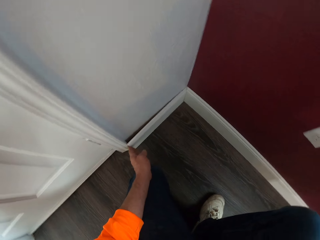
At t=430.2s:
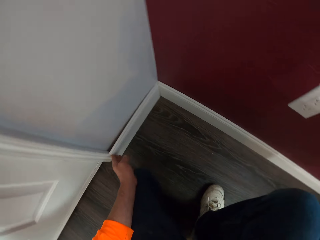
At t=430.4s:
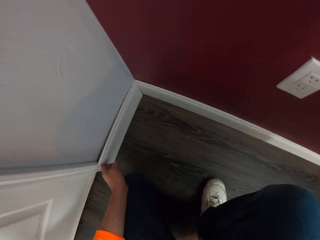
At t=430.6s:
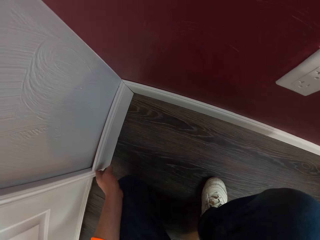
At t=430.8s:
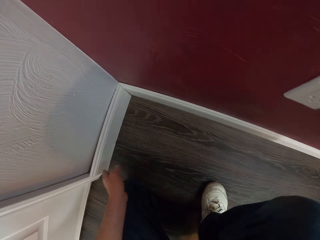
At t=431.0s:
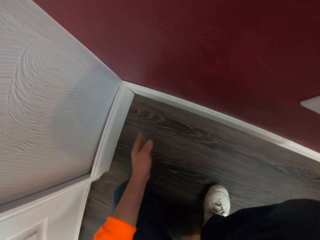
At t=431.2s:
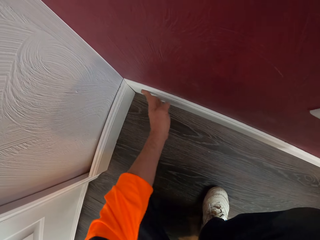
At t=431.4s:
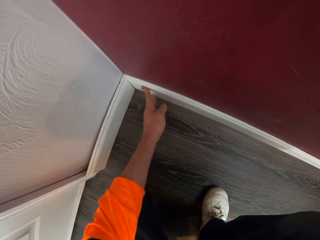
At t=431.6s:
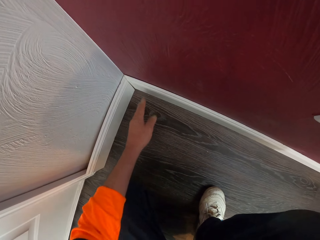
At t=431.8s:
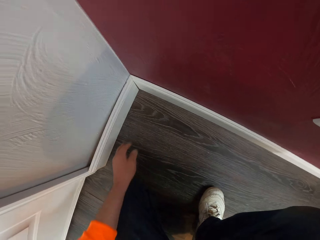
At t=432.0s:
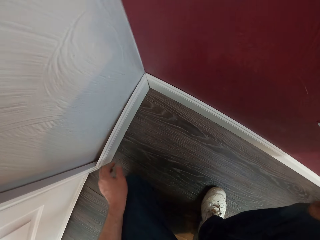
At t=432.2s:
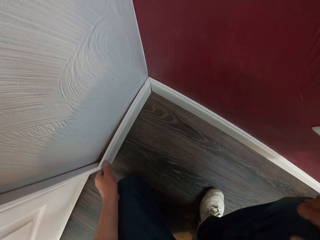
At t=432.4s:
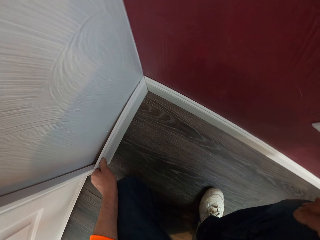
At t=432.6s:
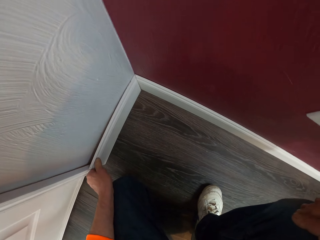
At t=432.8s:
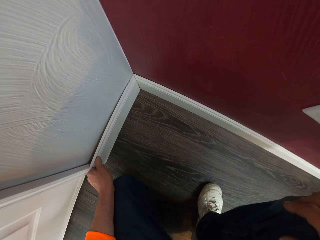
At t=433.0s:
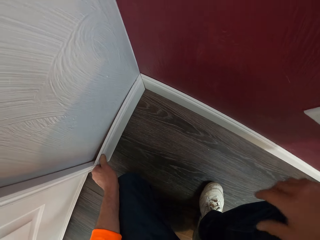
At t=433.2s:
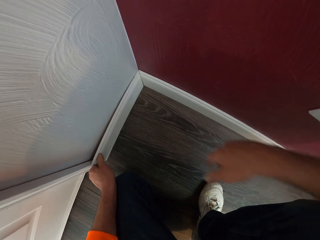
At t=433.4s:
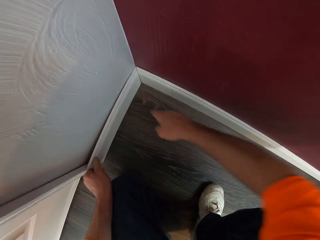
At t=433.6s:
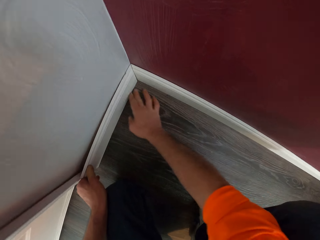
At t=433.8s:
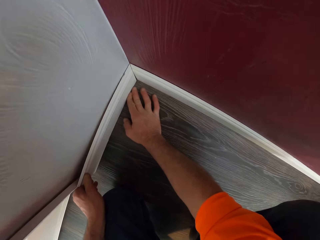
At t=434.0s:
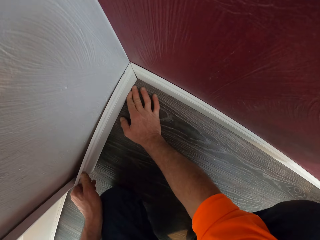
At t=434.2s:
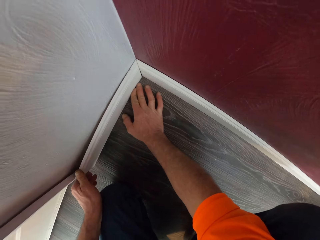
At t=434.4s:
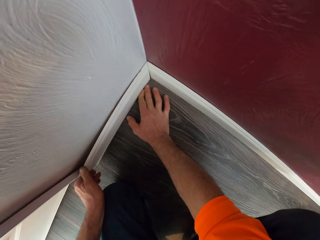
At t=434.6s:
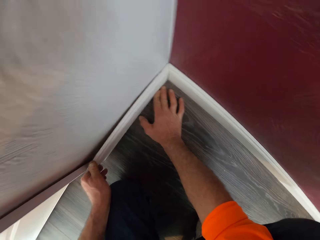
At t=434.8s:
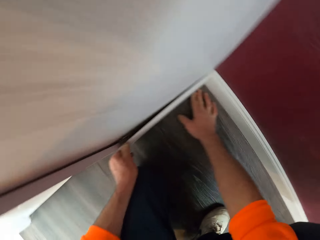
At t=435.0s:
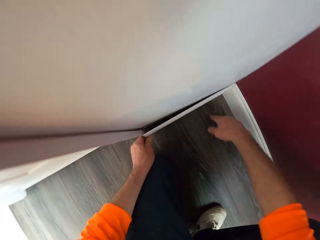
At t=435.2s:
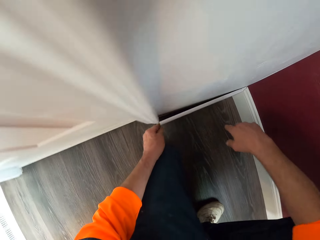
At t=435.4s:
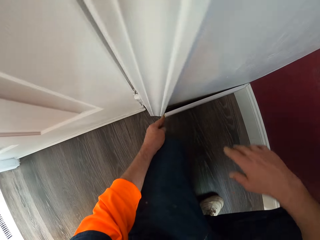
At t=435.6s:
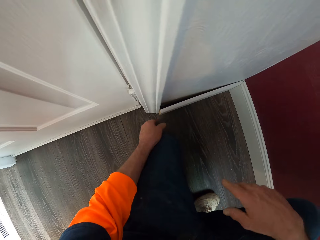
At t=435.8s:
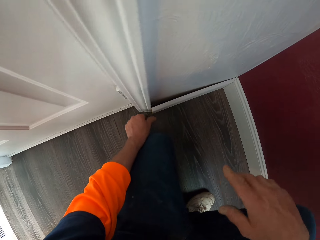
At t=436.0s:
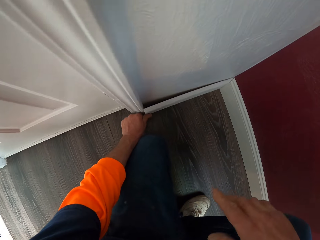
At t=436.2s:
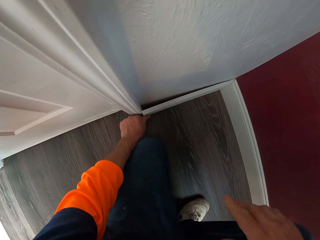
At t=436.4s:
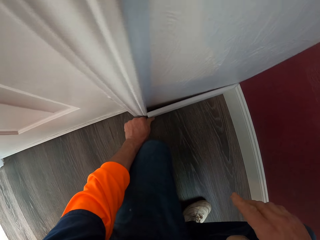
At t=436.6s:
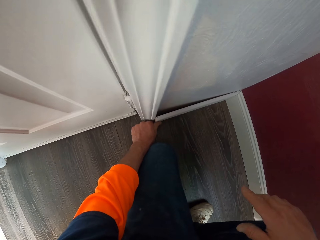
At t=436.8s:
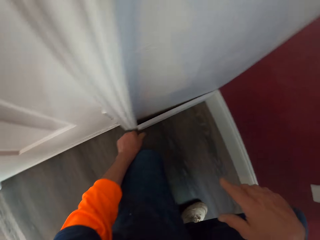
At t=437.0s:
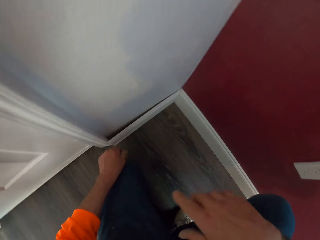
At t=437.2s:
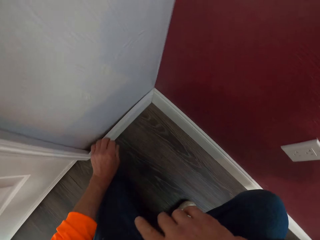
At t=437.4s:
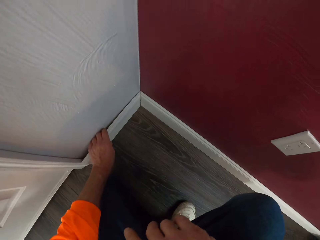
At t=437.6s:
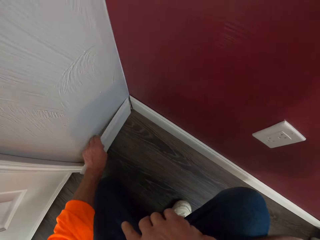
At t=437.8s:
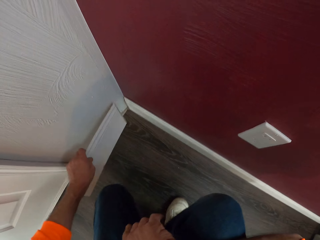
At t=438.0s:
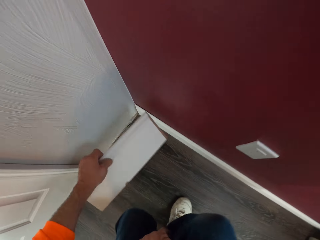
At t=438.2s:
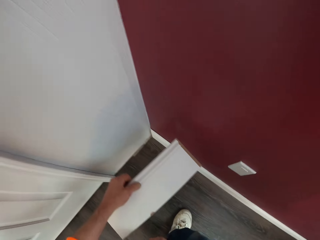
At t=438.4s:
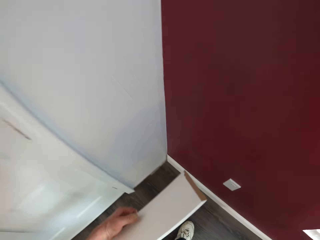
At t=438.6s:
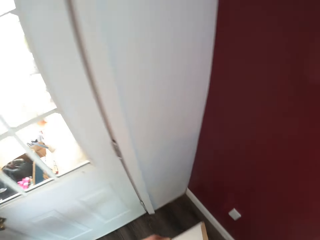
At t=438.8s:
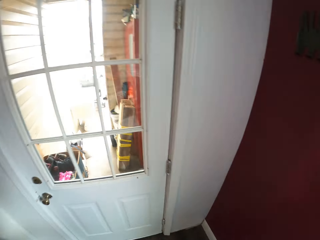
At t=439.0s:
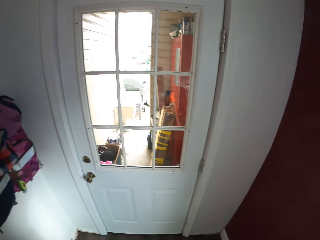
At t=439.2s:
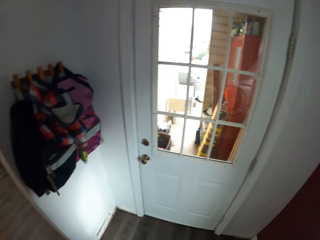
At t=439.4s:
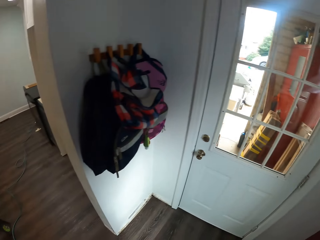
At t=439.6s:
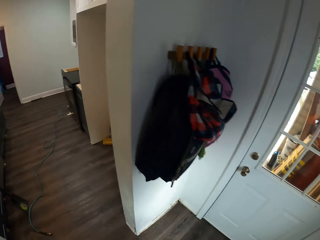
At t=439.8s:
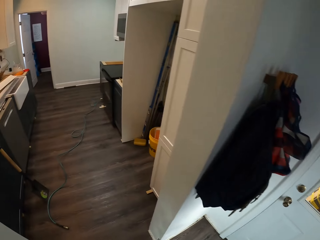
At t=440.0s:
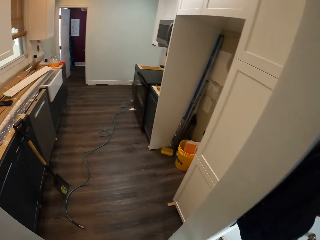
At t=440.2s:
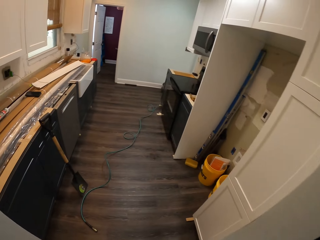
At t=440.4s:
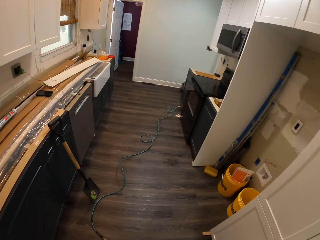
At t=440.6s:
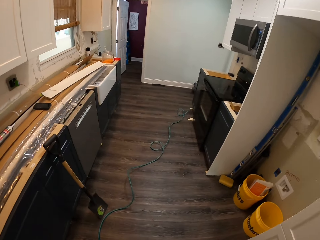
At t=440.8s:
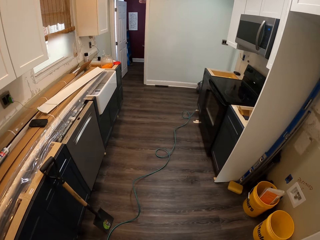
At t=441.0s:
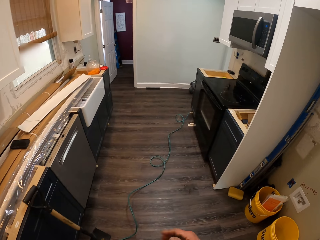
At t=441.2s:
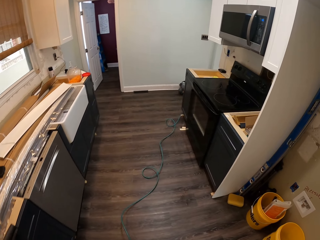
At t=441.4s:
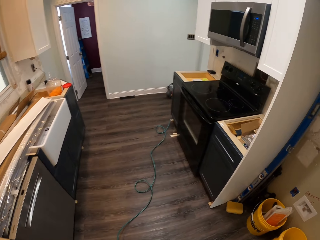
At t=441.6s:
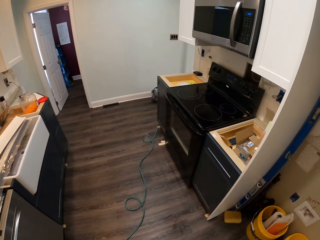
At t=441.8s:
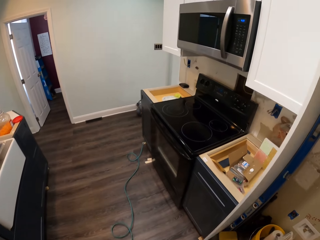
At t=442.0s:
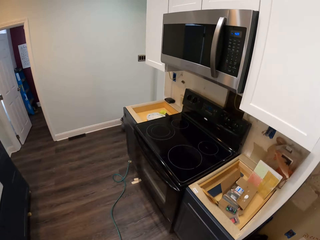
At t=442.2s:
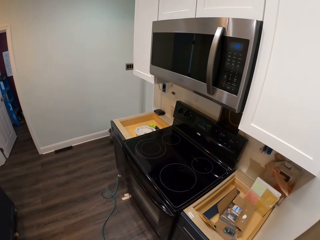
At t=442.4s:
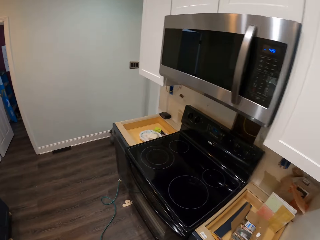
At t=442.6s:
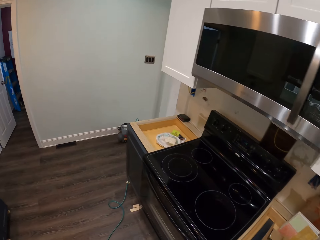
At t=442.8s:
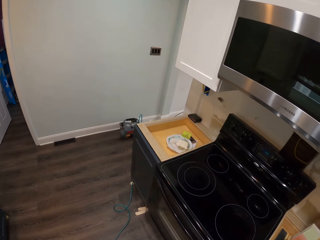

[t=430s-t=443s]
The camera wearer removes his hands from the plywood sheet. He taps another plywood panel on the wall. He holds the plywood sheet with his left hand. He places his right palm on the floor. He removes his hands from the floor. He picks up the plywood sheet. He gets up from his squatting position. He walks to the house door.

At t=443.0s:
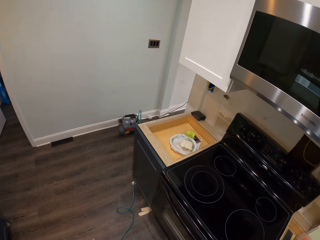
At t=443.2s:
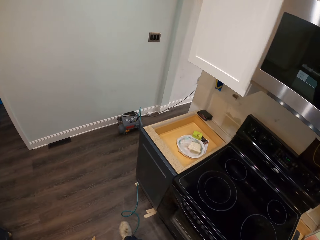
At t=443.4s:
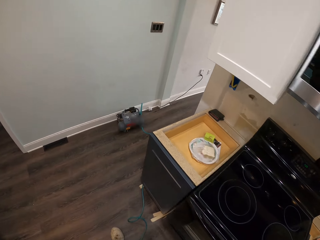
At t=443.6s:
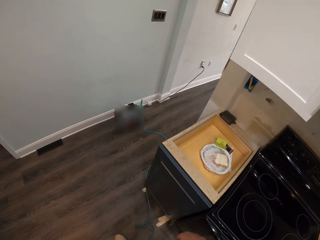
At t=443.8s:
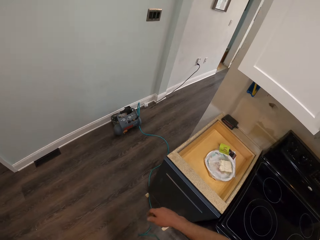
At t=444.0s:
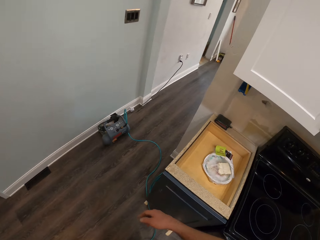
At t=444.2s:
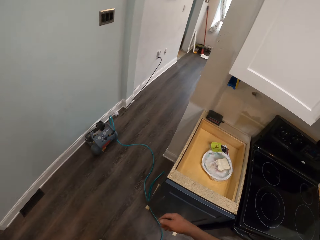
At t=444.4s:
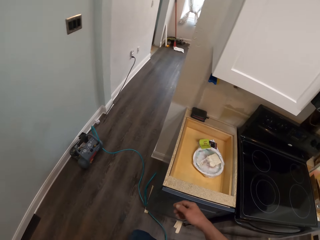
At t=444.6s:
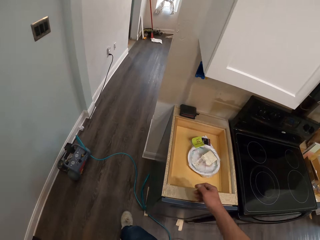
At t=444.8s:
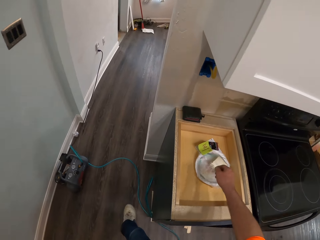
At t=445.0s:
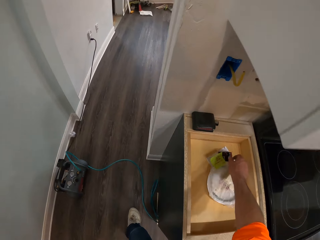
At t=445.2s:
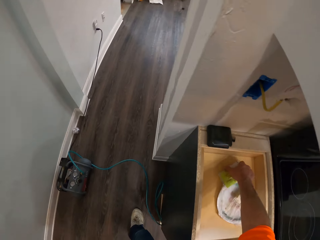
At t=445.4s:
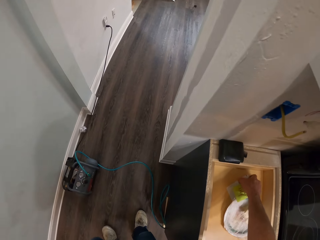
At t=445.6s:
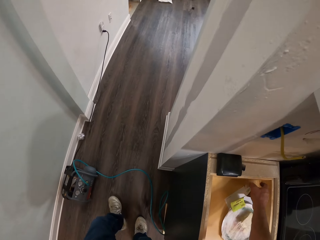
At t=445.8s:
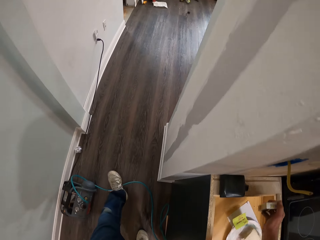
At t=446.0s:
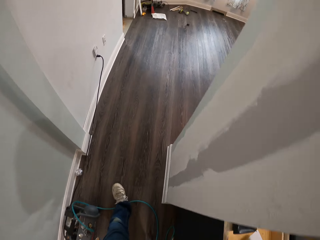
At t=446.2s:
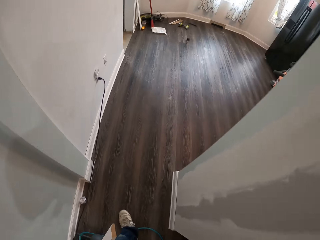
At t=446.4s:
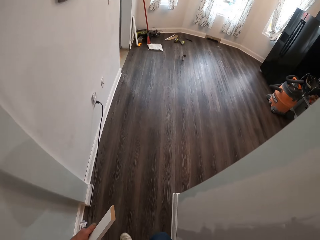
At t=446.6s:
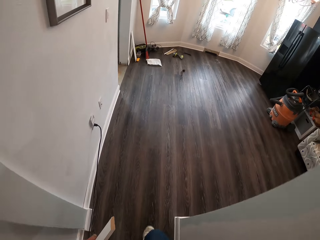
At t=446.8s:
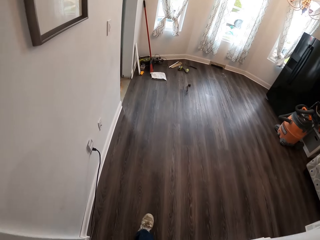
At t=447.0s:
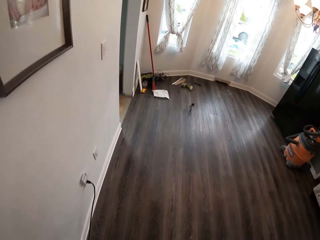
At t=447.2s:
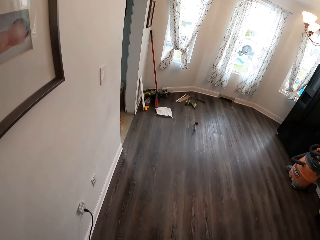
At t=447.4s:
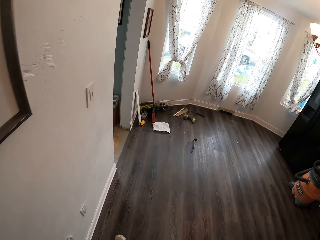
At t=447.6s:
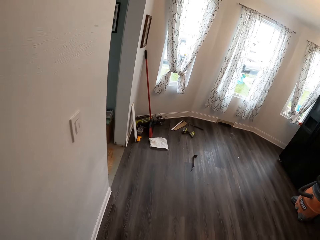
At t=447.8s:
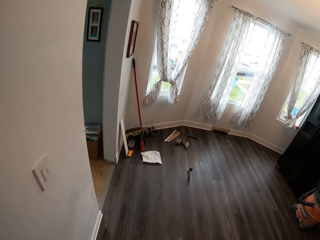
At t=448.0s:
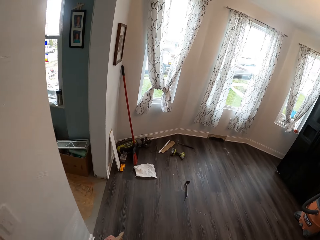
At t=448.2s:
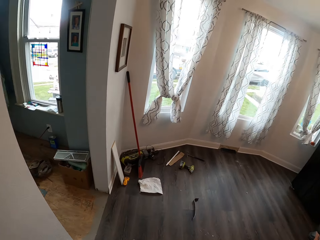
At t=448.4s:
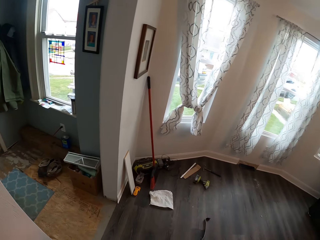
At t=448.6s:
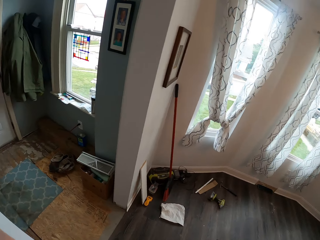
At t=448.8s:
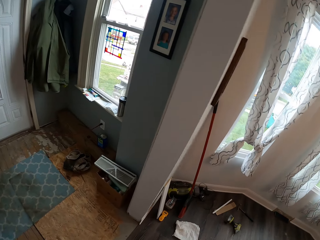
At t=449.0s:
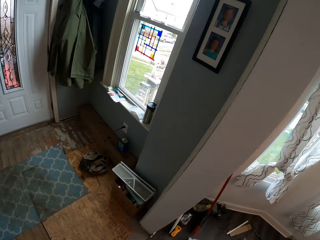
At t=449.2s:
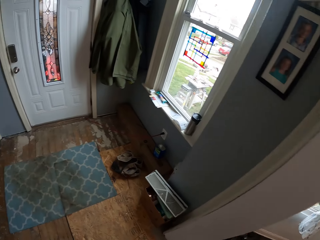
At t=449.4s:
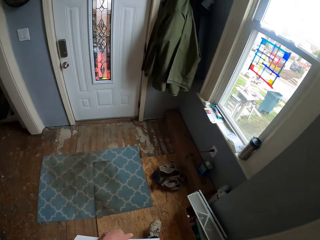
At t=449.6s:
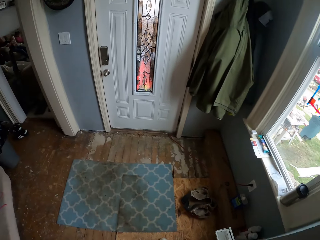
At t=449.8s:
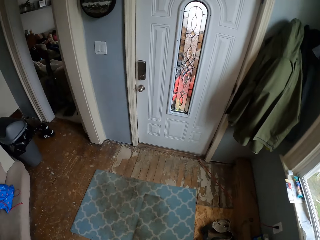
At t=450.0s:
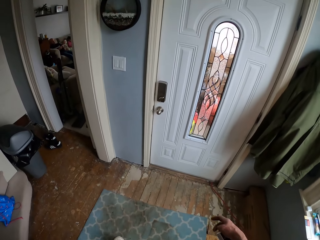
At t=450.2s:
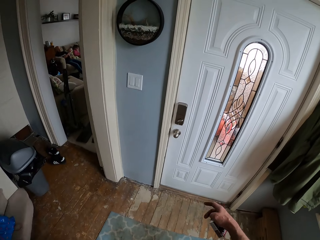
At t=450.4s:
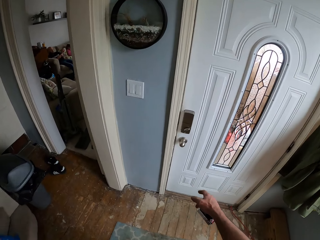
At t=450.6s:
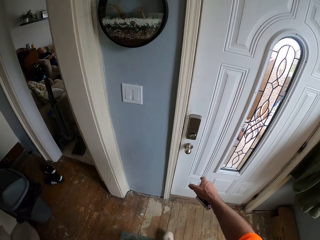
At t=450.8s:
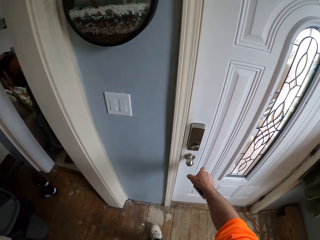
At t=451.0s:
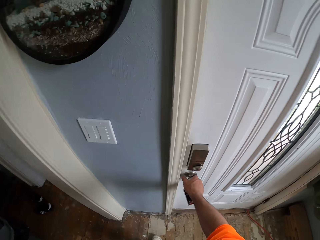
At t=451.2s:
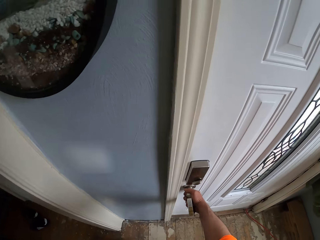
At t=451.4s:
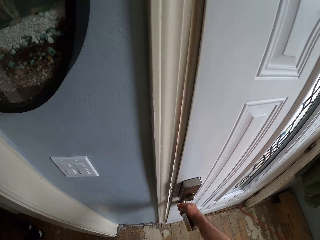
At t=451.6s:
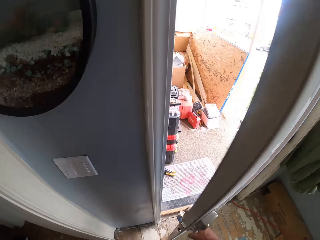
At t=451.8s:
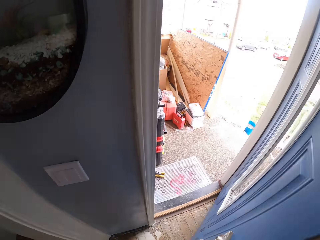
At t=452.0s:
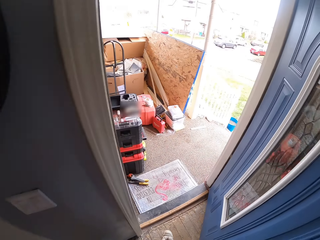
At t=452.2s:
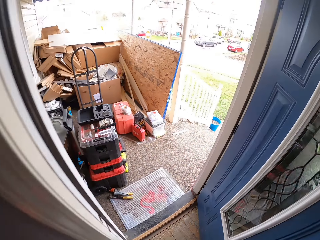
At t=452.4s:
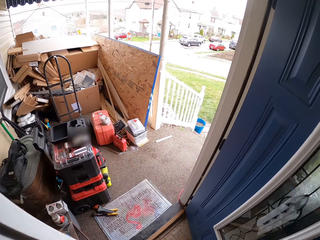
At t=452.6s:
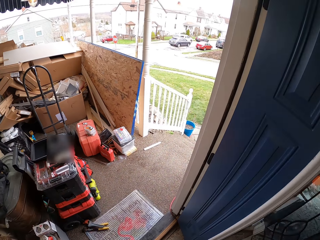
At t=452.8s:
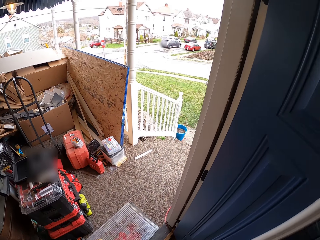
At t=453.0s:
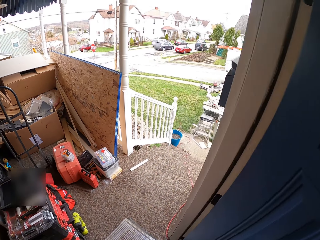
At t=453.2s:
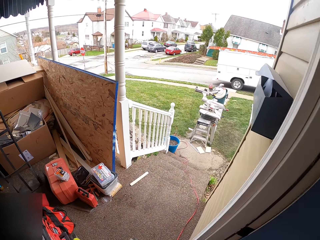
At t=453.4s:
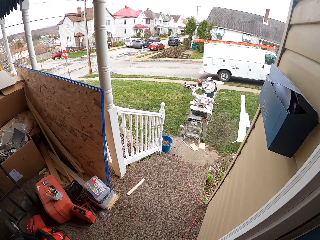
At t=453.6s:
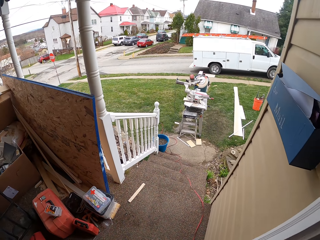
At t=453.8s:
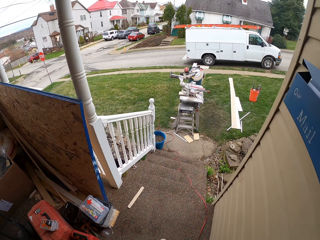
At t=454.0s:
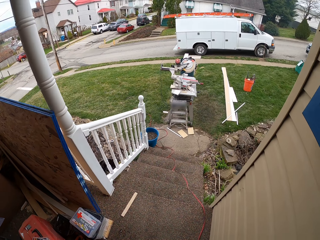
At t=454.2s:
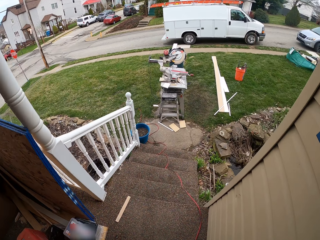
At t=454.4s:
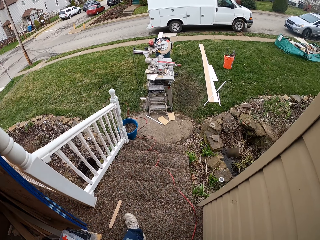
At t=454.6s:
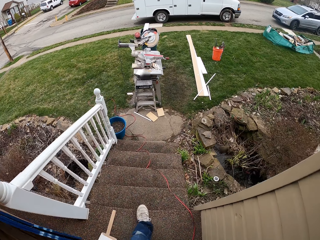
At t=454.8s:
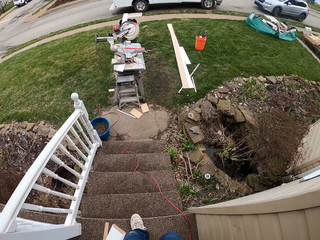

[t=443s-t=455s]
The camera wearer picks up a measuring tape or a packet of cigarettes. They walk. They open the door. They walk to the house stairs.
